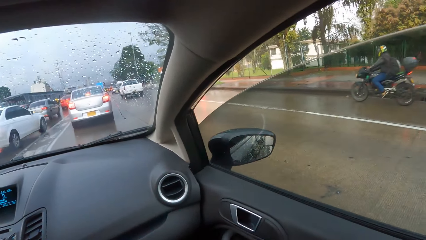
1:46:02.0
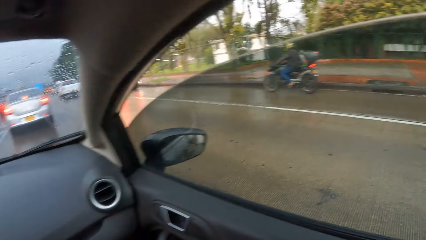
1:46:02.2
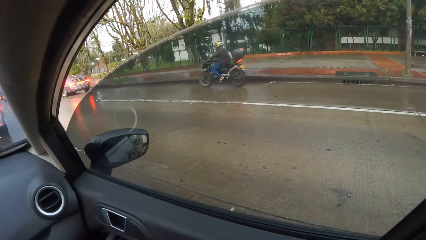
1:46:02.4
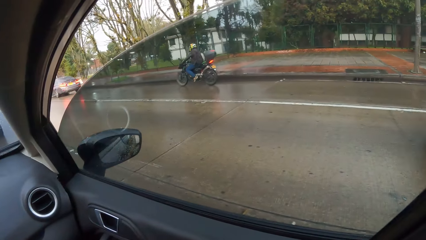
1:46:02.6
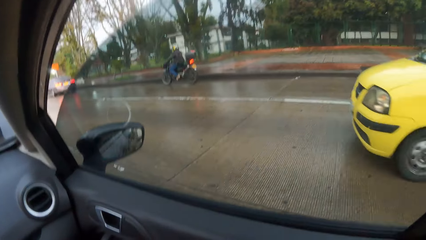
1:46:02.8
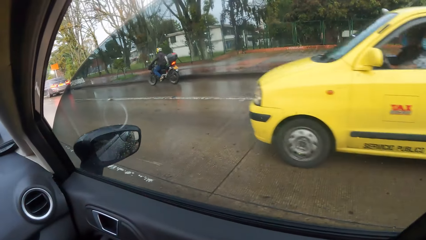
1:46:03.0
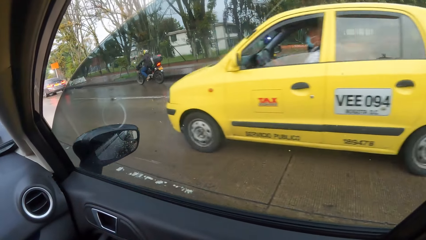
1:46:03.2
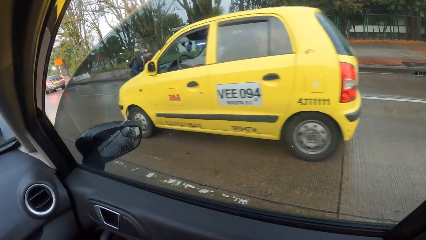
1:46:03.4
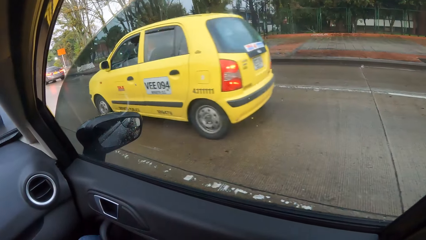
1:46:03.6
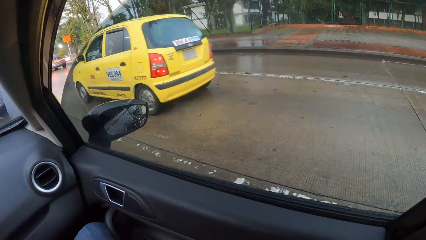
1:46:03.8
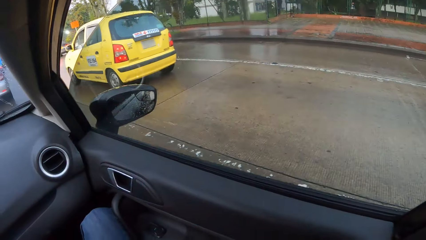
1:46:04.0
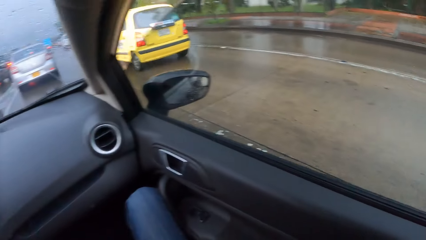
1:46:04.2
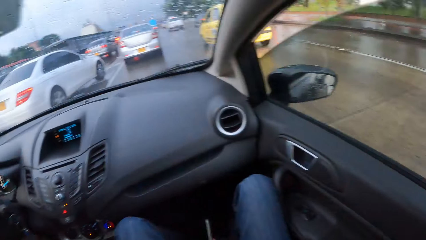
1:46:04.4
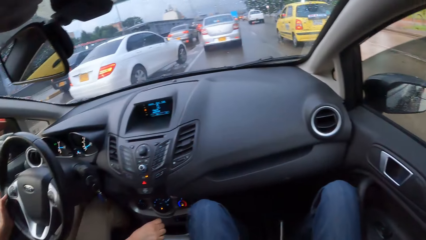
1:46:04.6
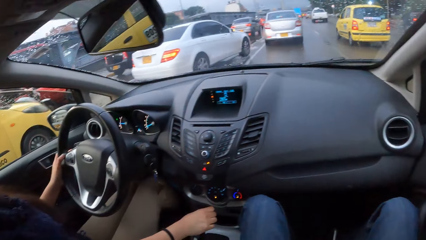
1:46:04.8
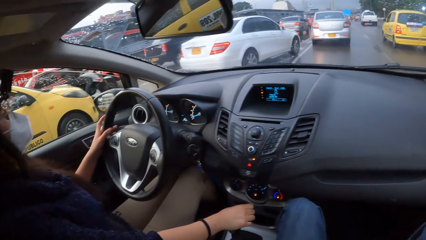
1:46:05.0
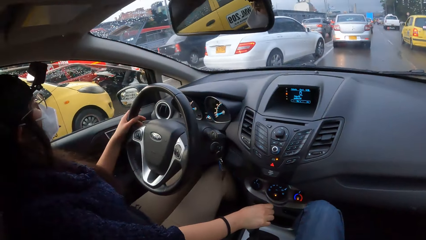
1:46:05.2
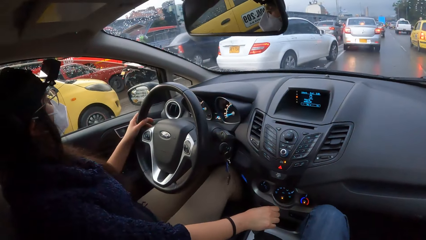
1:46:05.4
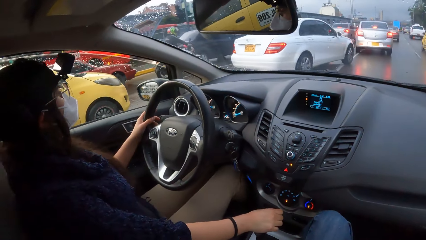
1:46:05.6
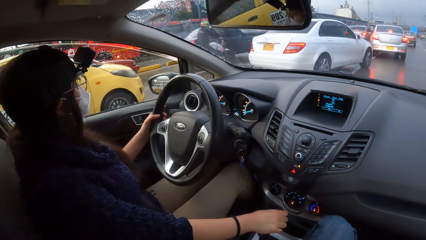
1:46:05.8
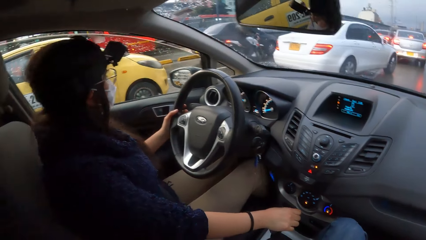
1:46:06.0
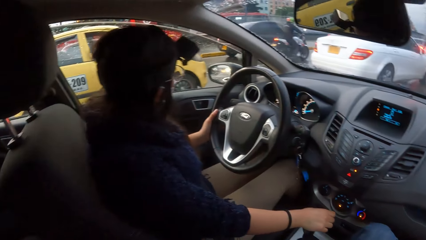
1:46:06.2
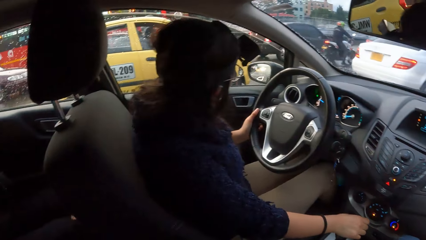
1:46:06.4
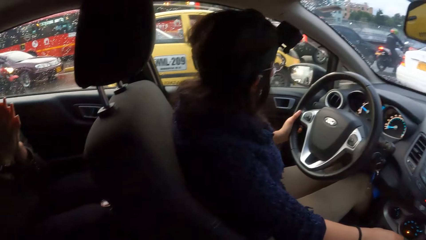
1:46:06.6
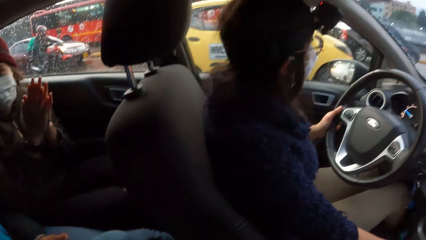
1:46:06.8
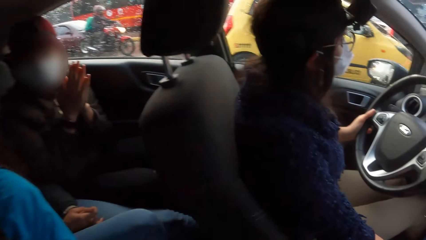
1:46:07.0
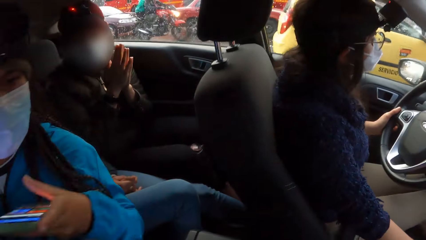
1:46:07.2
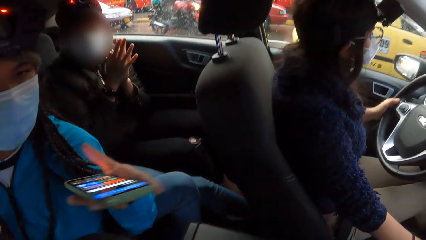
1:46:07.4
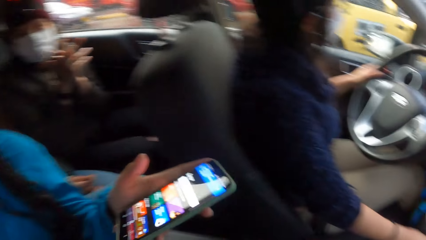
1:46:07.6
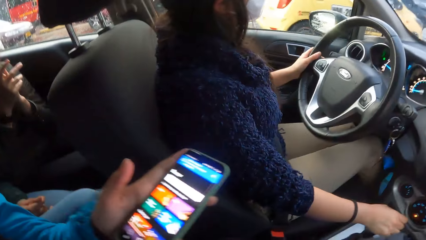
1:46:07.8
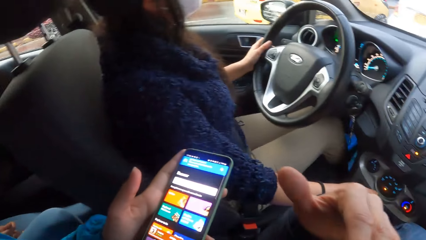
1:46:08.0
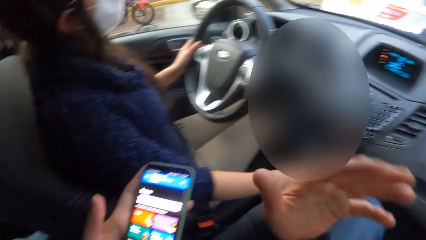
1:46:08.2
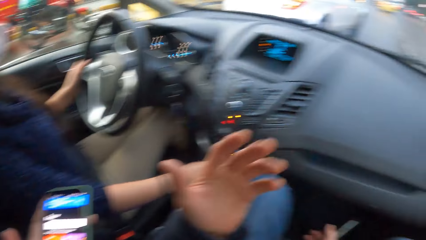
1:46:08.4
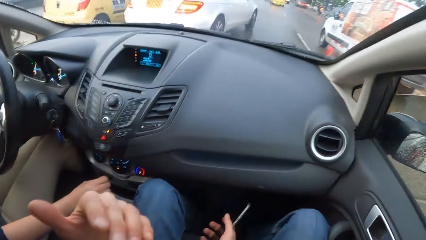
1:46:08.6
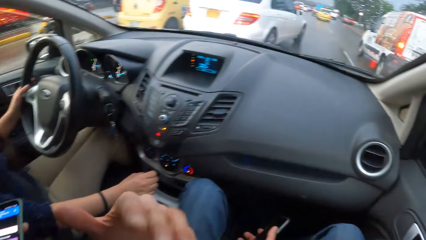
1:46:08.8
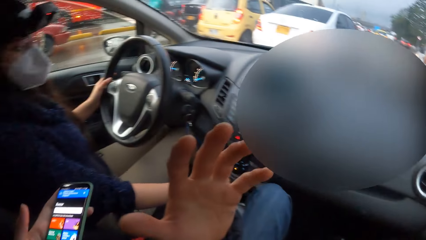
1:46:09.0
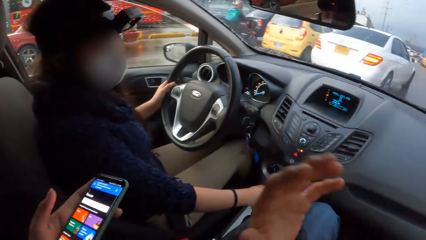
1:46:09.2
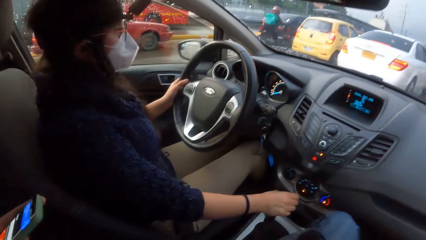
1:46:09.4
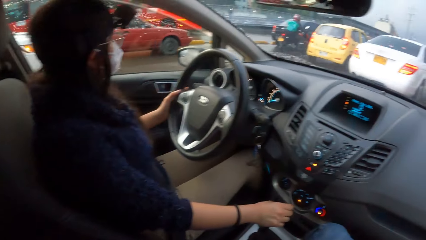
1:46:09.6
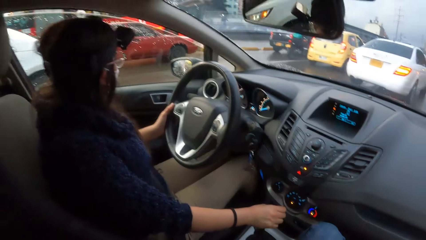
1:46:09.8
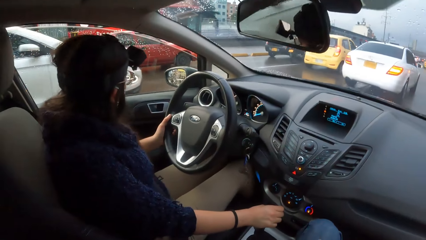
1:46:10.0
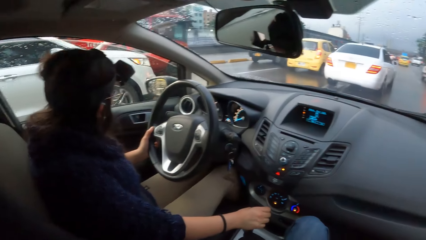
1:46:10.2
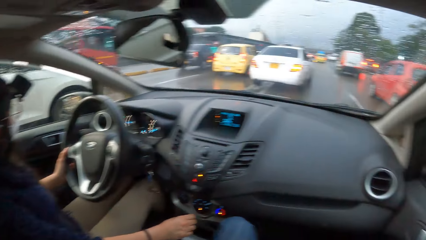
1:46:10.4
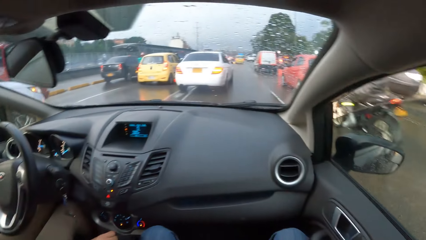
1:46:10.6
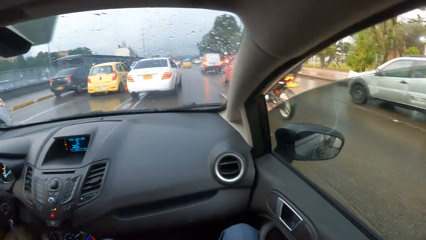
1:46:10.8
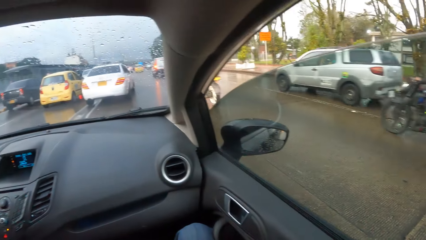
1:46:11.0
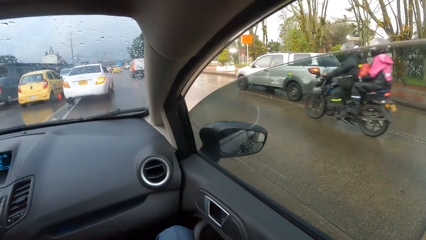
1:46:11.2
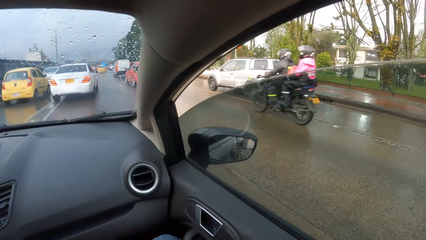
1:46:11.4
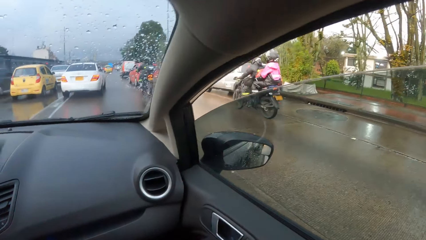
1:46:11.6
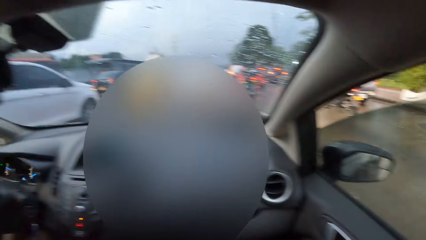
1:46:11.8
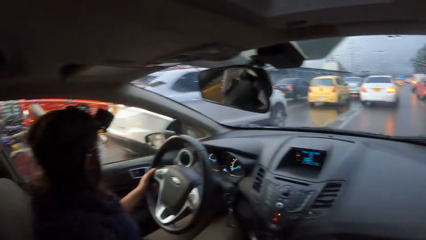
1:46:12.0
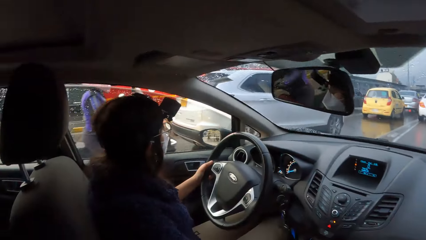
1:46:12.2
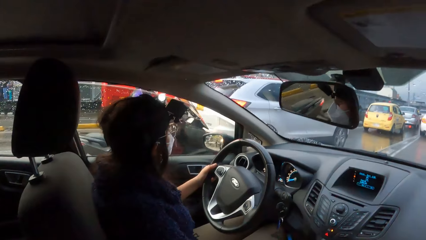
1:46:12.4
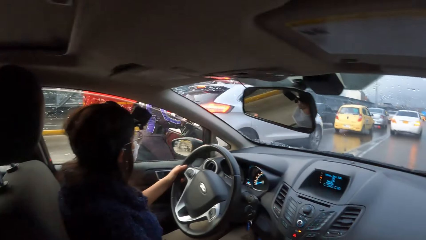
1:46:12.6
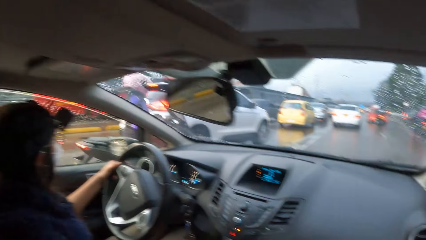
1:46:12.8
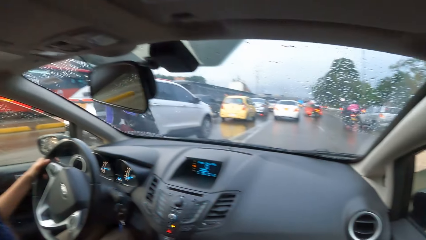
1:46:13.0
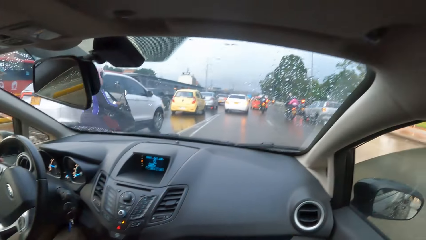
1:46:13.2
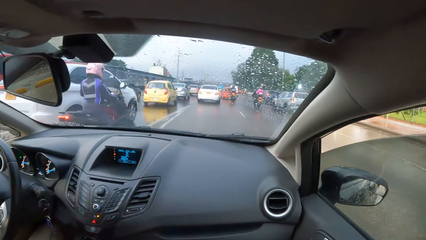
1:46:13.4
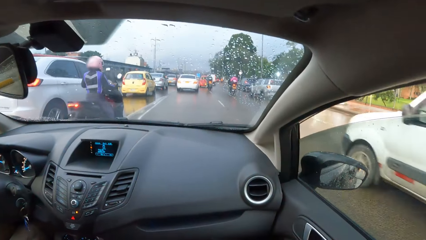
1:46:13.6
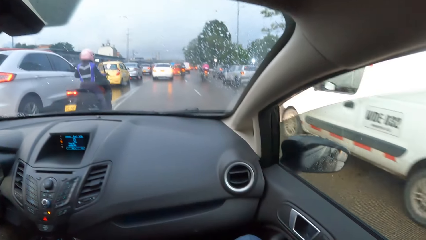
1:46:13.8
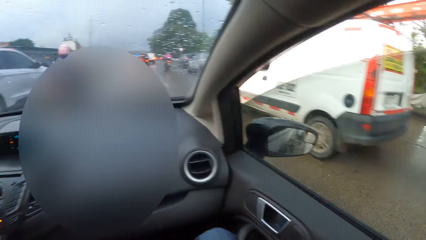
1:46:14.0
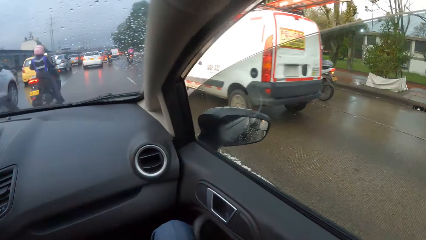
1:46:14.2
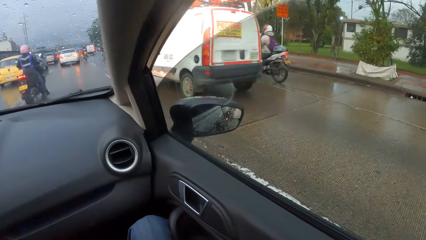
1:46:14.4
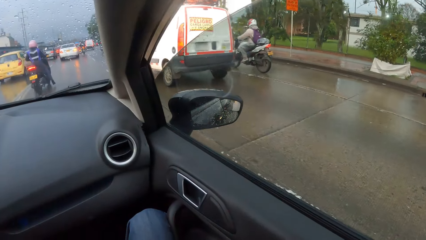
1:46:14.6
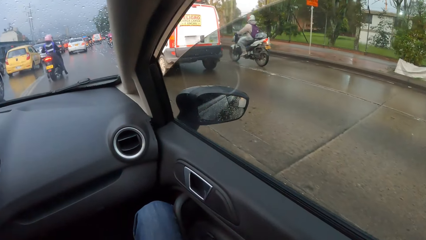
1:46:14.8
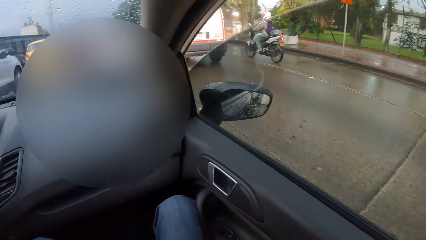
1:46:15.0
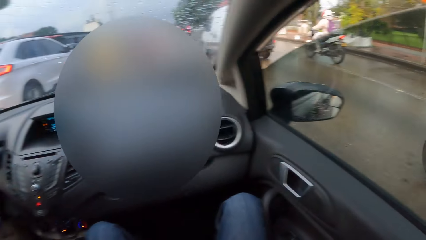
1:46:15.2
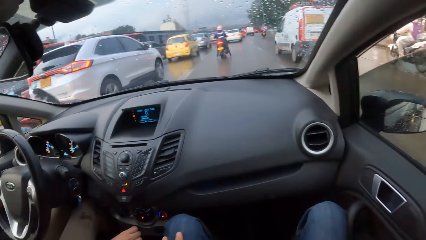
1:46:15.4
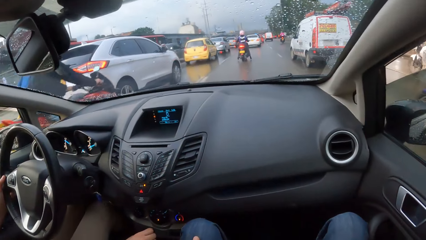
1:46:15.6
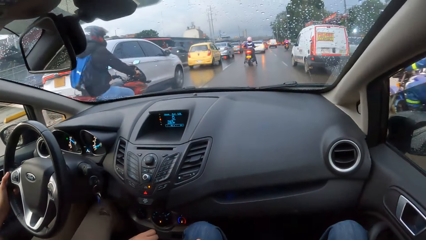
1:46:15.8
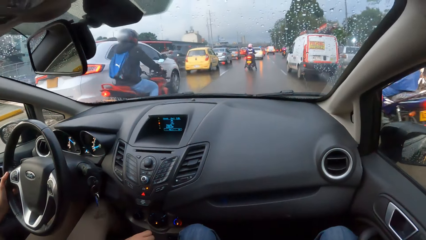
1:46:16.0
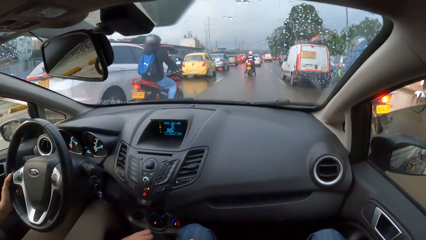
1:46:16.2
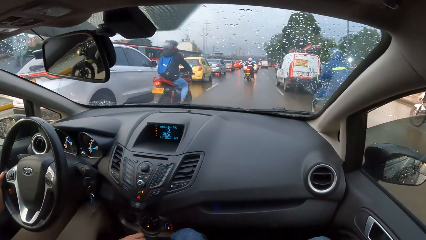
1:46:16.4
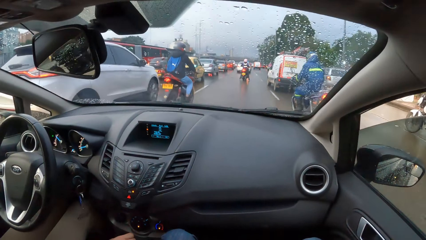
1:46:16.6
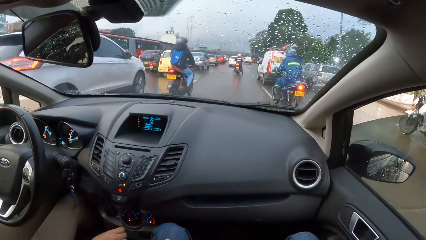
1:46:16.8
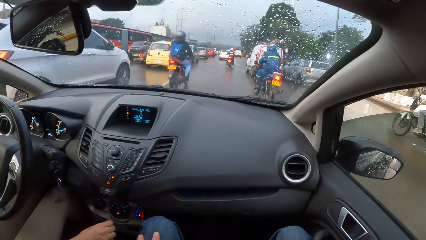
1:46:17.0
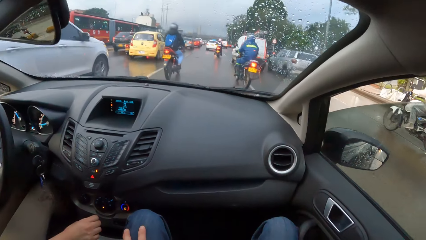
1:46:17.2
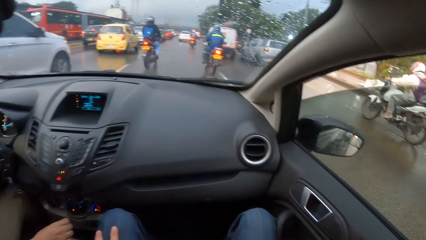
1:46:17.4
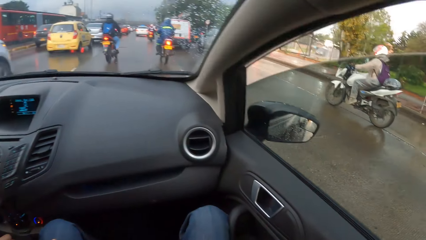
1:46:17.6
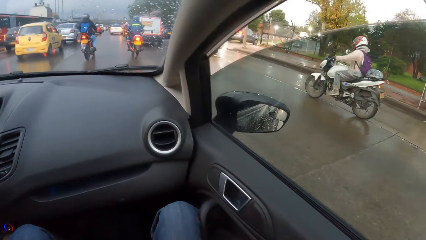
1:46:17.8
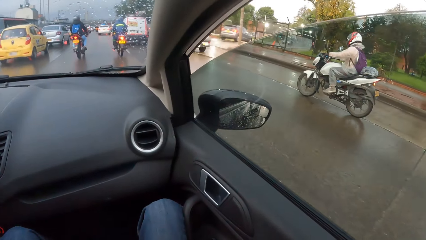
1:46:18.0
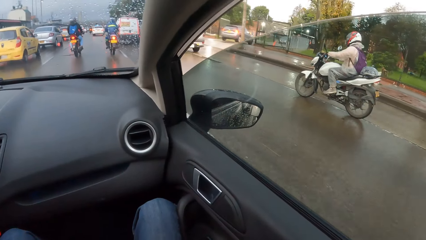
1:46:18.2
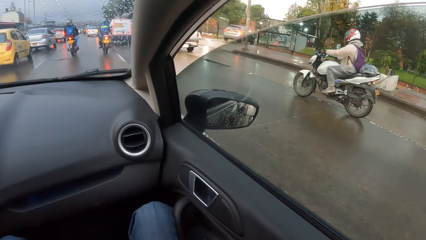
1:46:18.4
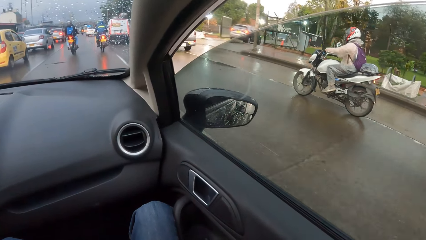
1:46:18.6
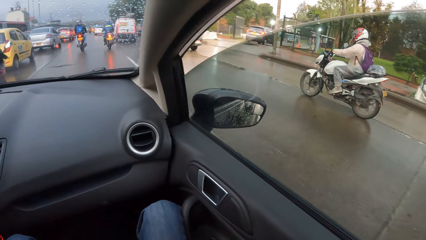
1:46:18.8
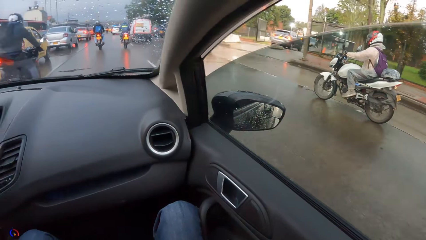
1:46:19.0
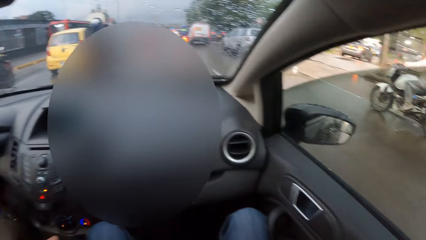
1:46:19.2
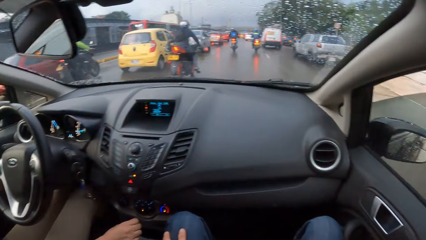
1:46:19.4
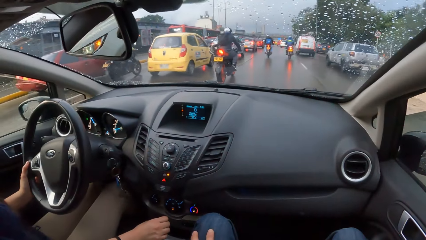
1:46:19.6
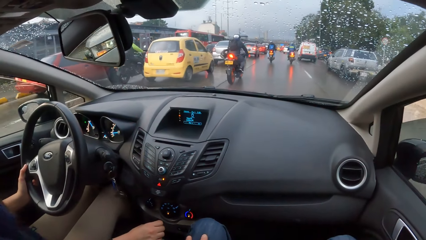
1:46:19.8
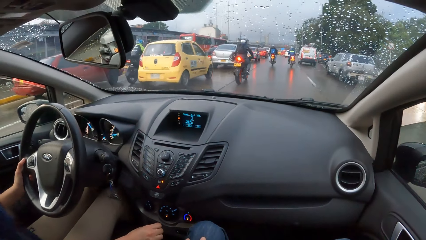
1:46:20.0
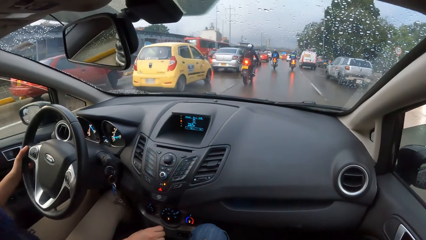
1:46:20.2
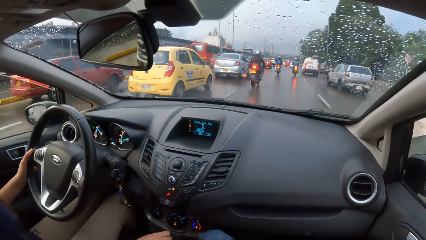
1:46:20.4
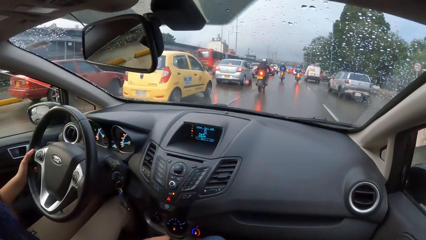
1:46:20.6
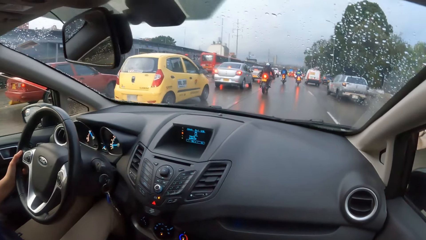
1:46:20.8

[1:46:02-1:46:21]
A motorcycle rides past the camera wearer. A black car drives past the camera wearer. The camera wearer turns towards a woman. They turn towards another woman and a third woman. The third woman holds a phone with her left hand and shows her phone. The first woman drives a car. The camera wearer turns towards an ash car. A motorcycle rides past the camera wearer. The camera wearer turns towards the first woman. A white van drives past the camera wearer.
